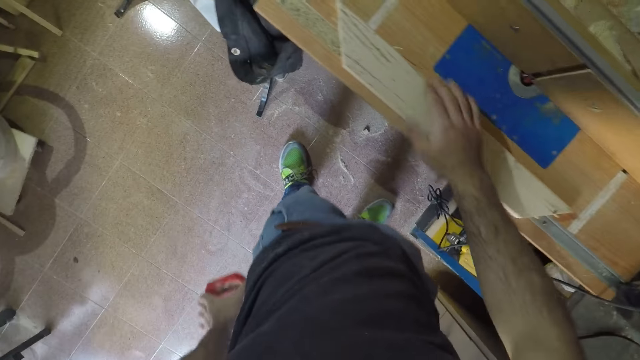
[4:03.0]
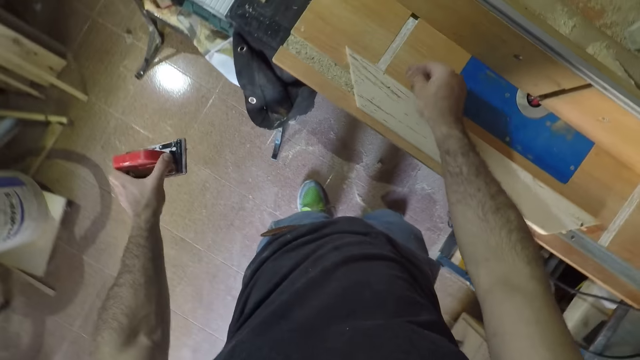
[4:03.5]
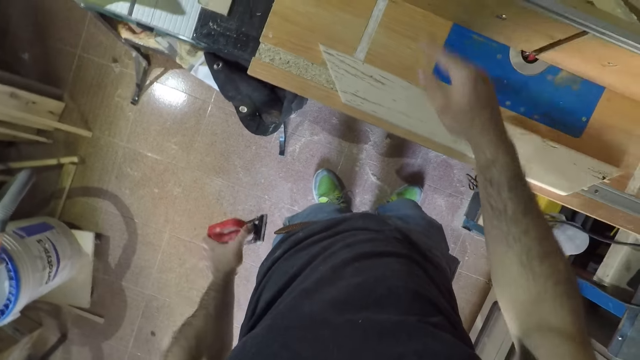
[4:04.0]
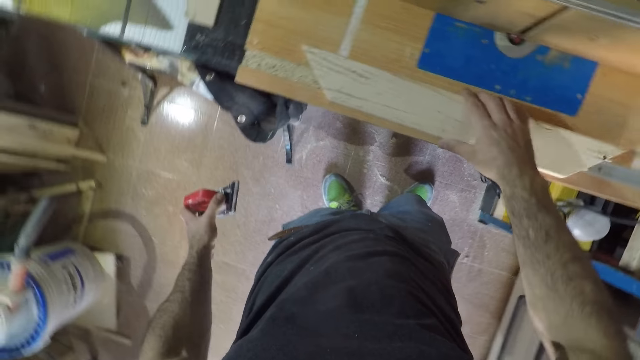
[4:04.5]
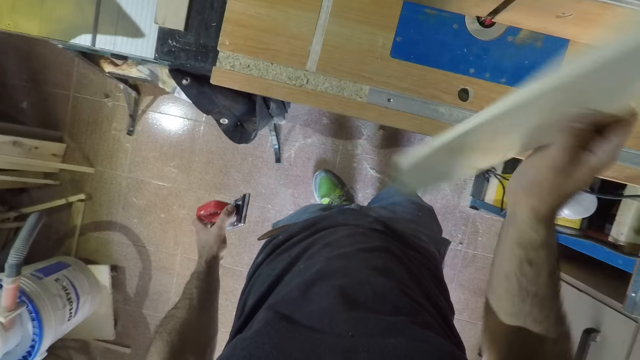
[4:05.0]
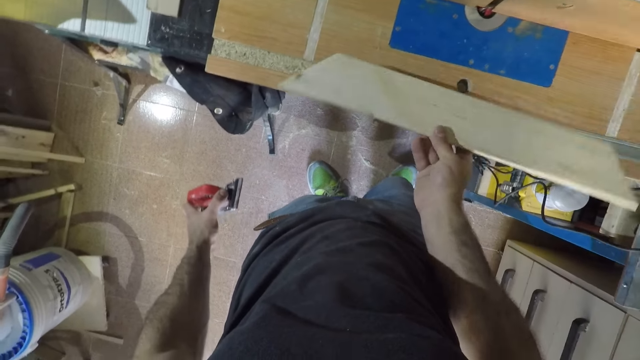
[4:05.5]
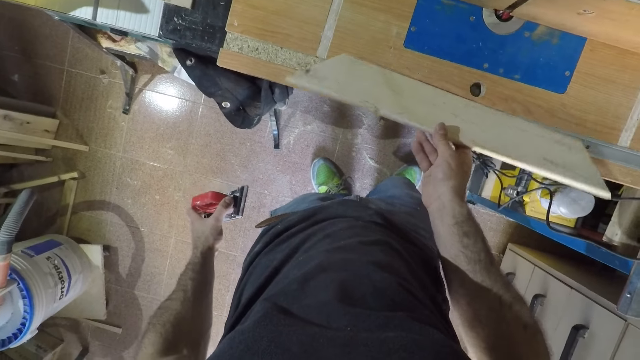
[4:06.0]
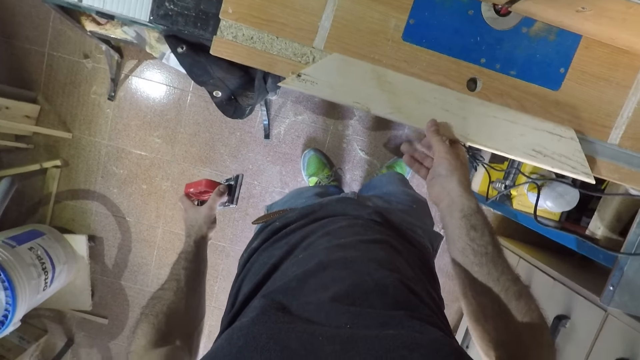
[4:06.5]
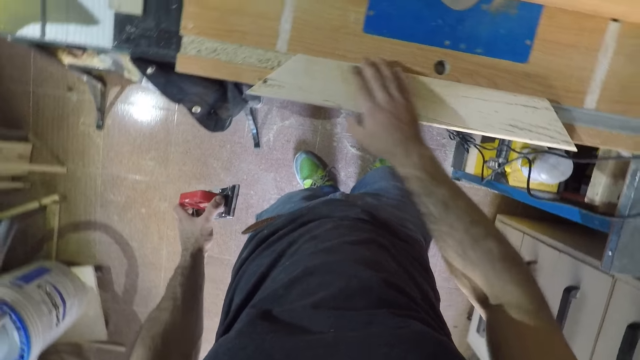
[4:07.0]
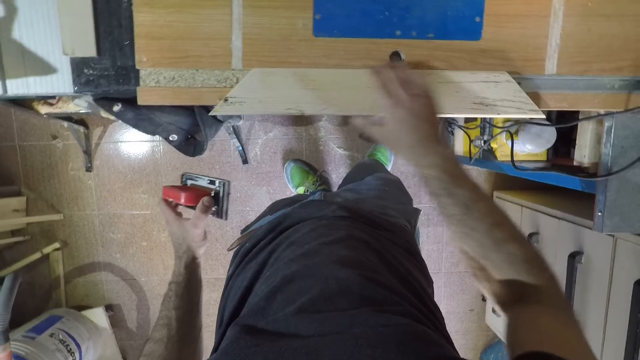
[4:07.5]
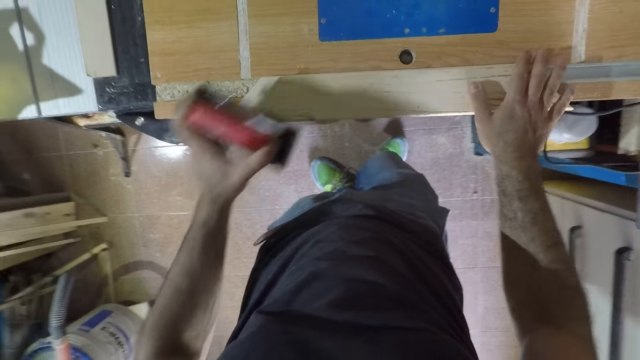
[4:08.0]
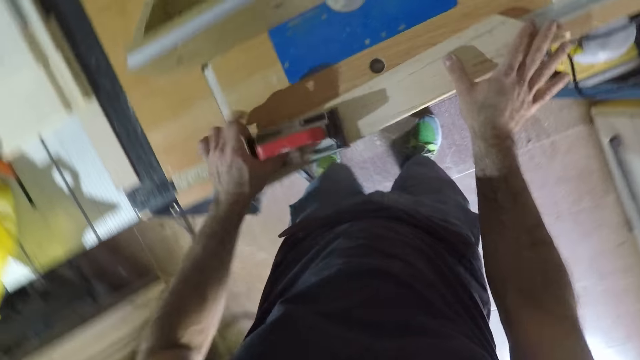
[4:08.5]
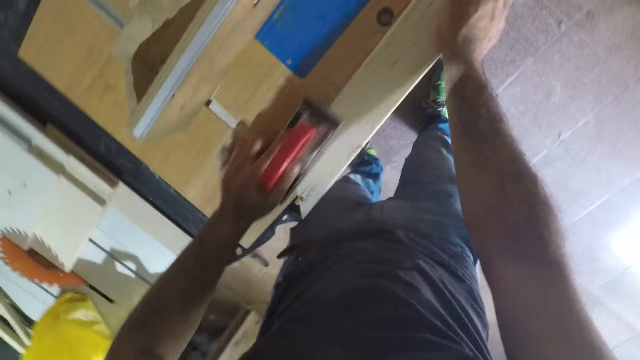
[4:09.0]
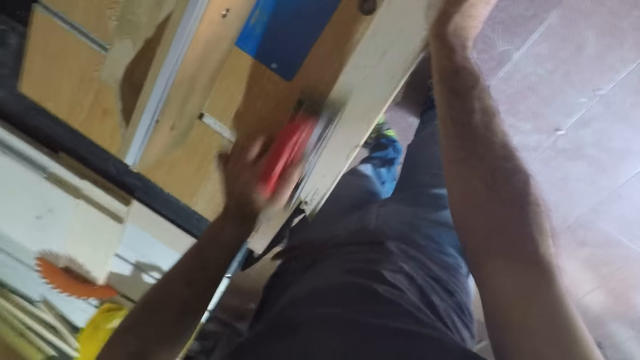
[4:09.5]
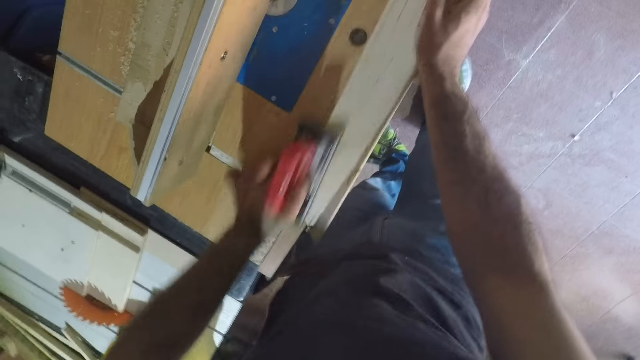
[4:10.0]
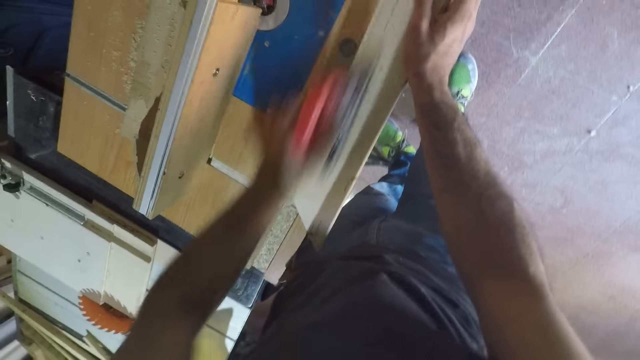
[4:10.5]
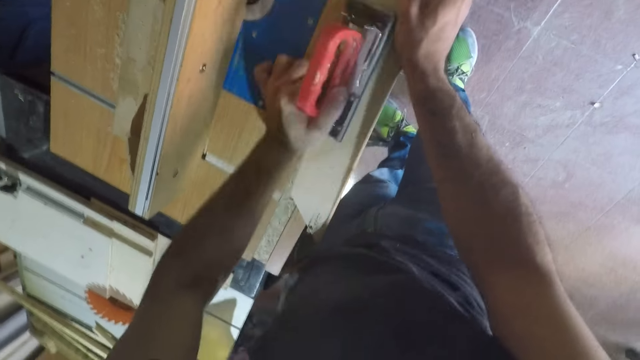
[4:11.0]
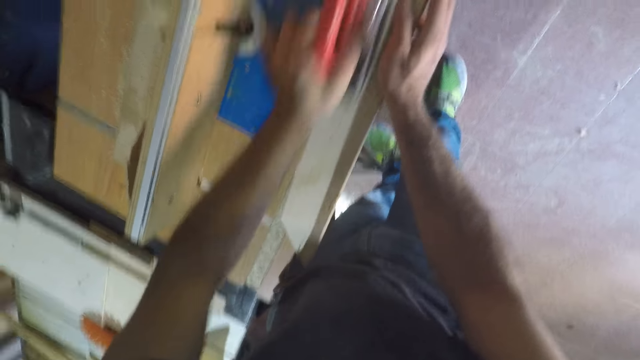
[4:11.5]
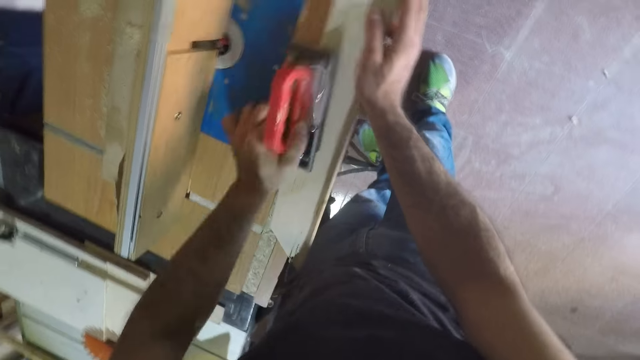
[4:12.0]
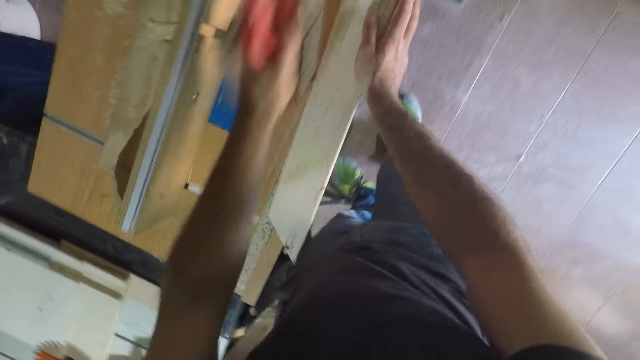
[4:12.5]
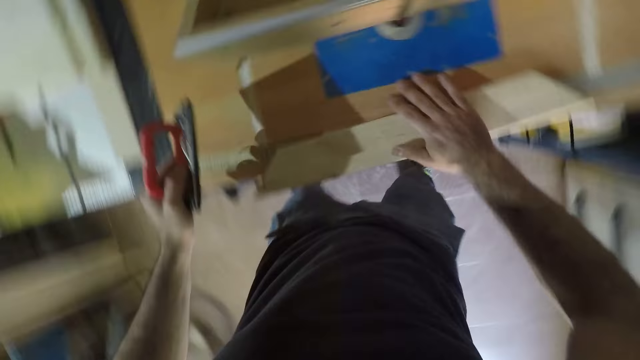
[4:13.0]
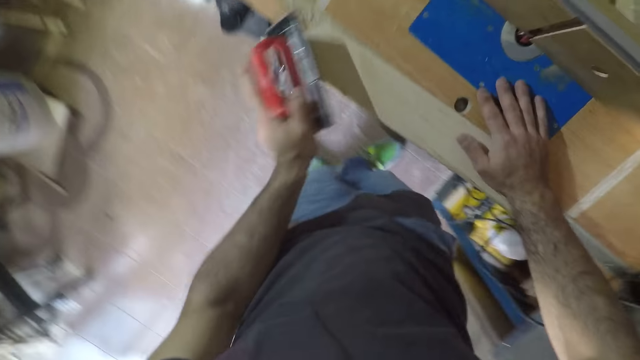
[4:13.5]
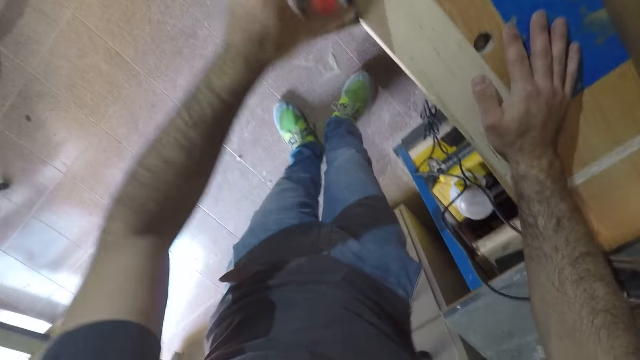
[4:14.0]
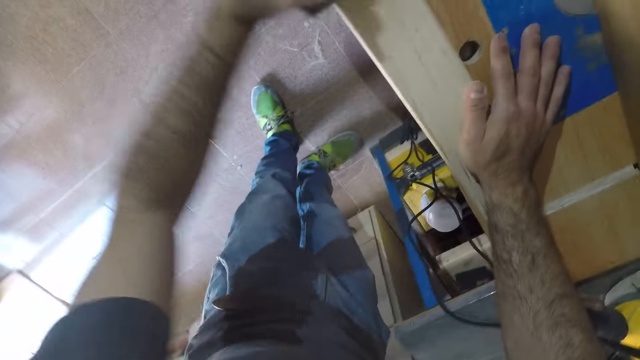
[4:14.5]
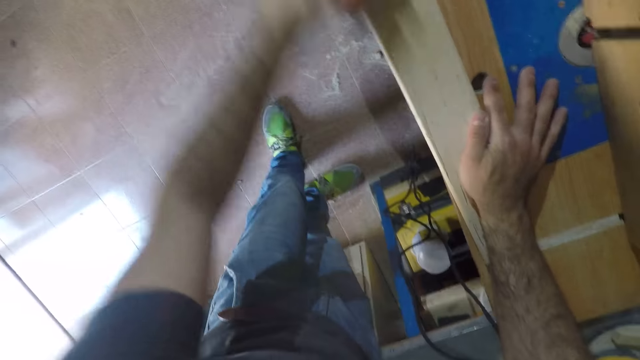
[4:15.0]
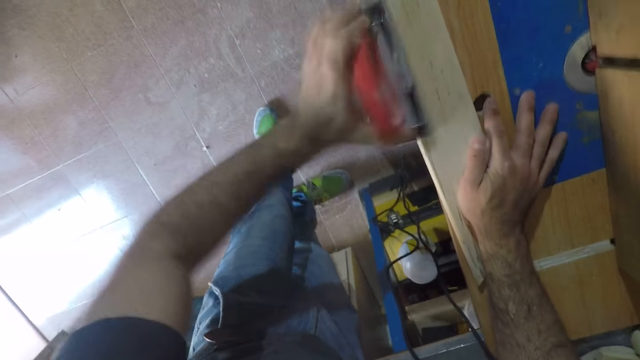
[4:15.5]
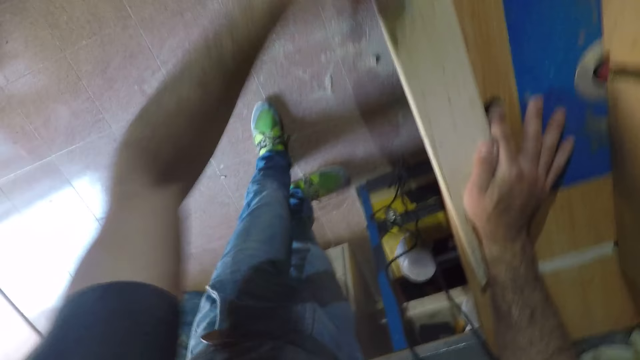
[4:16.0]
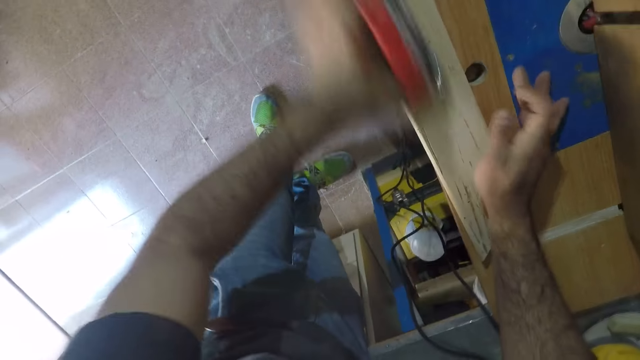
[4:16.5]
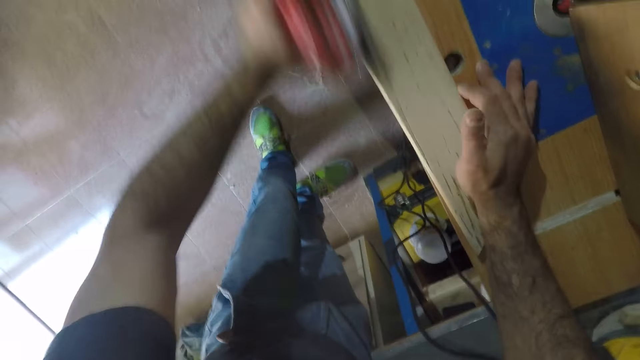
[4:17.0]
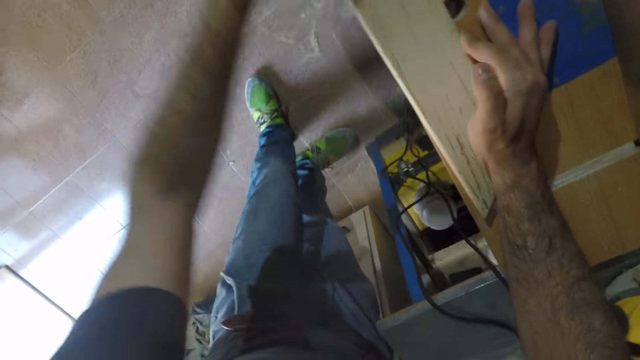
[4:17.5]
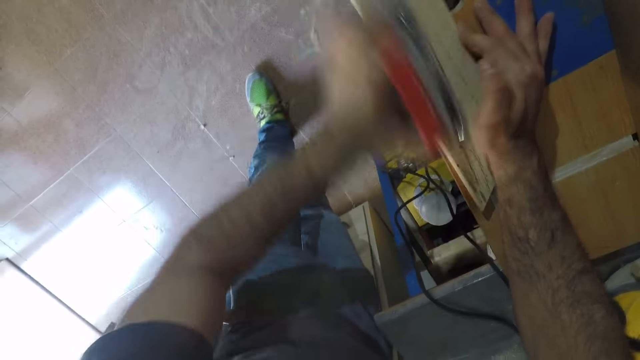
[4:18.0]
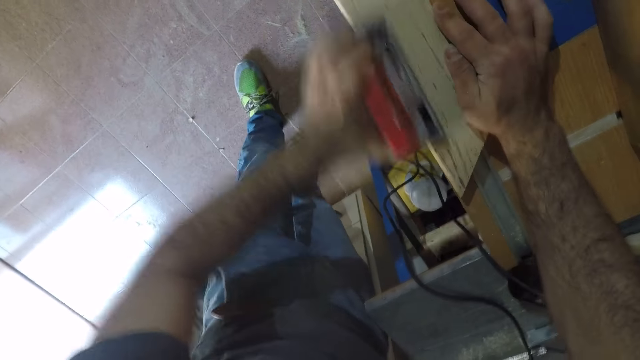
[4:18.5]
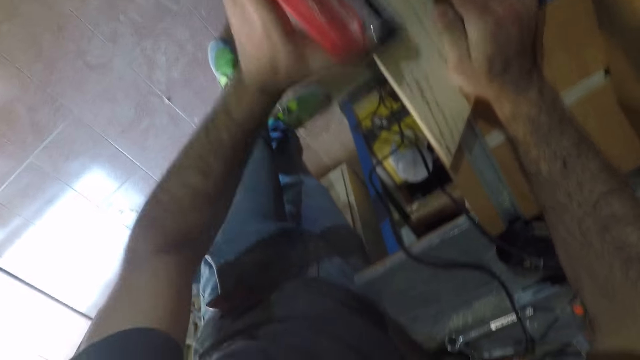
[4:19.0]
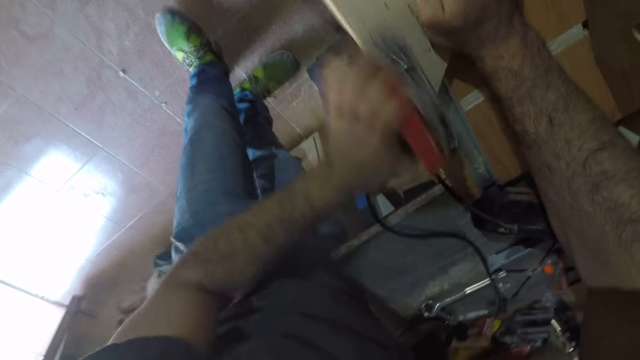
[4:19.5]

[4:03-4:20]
The camera wearer stares at the wood. He flips the wood to its other side with his right hand. He changes the wood. He stares at the wood. He smoothens the surface of the wood with the hand planer. He stares at the wood. He smoothens the wood.

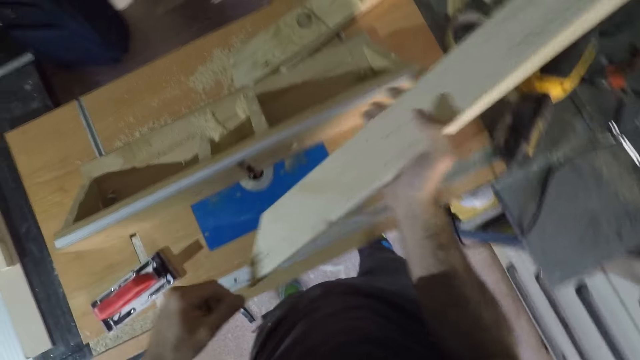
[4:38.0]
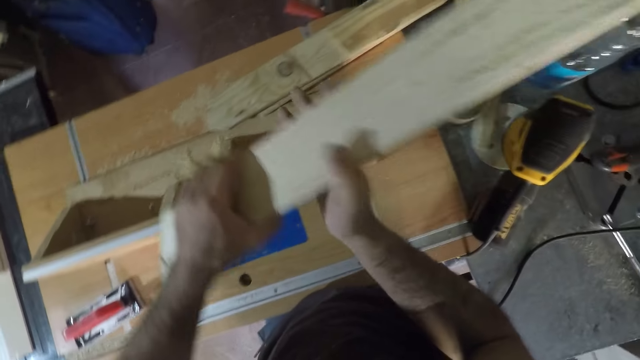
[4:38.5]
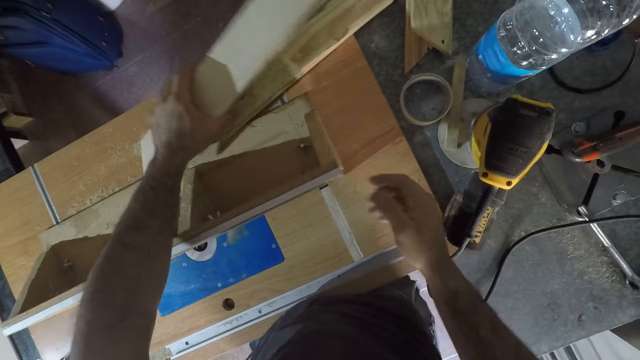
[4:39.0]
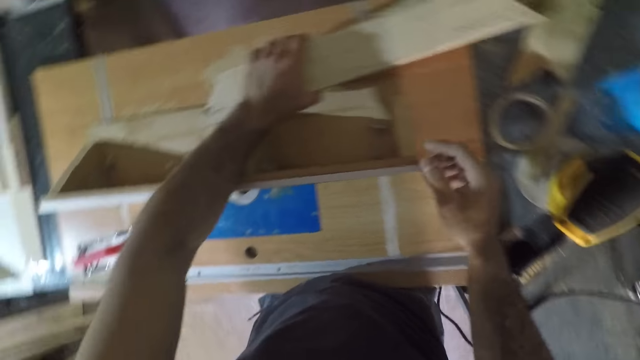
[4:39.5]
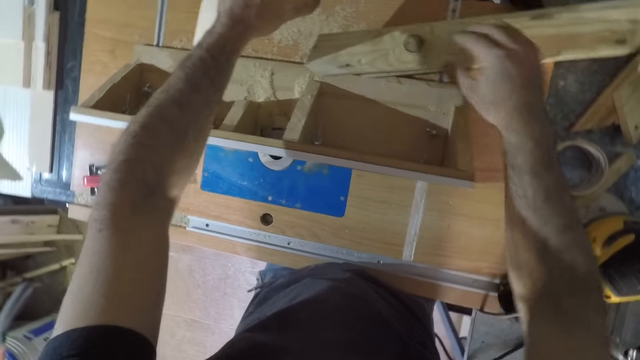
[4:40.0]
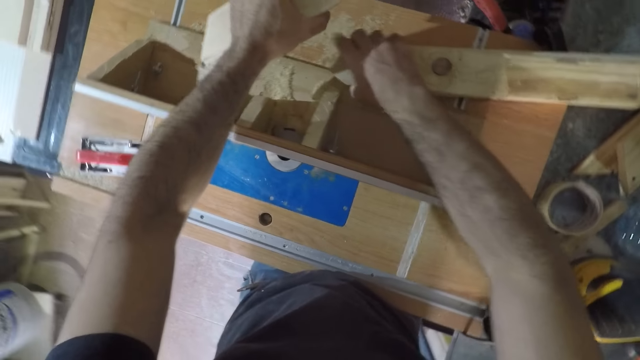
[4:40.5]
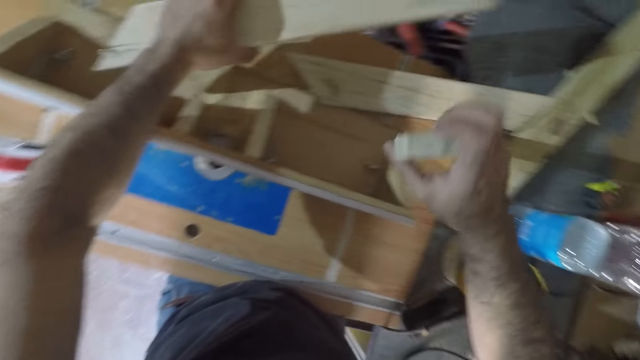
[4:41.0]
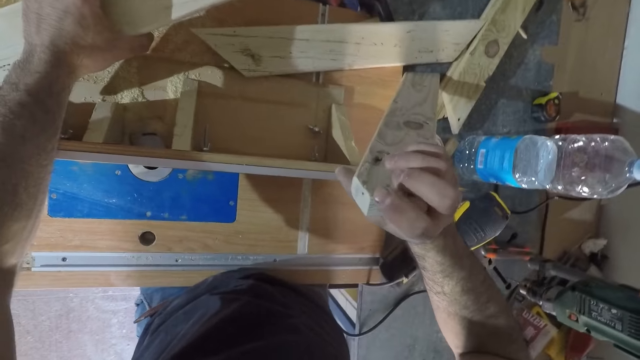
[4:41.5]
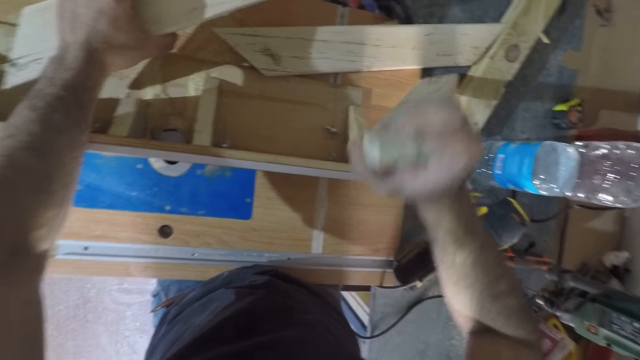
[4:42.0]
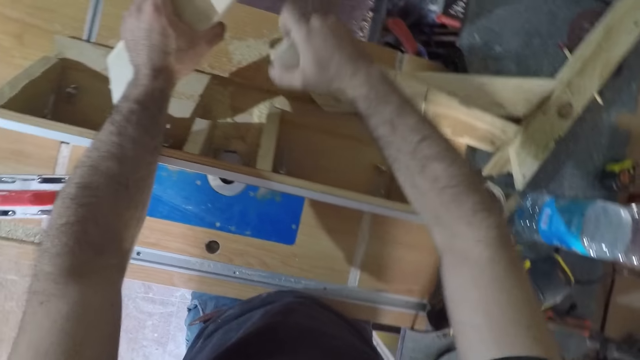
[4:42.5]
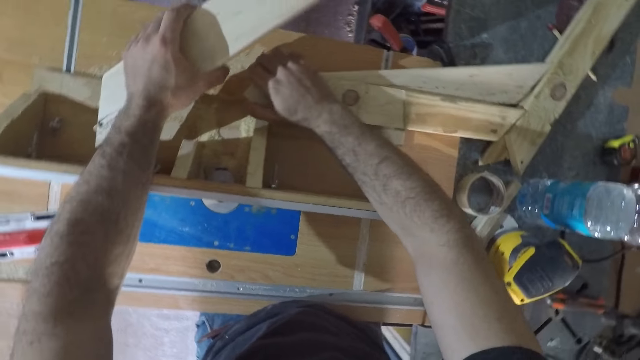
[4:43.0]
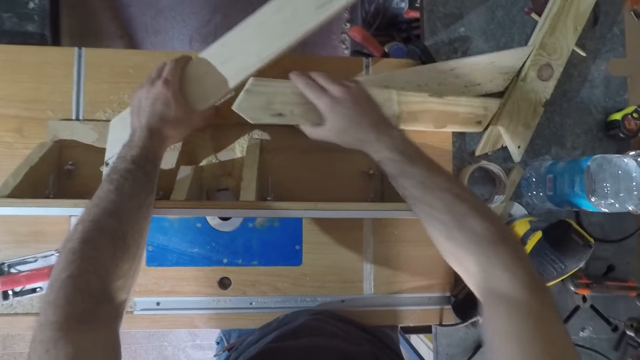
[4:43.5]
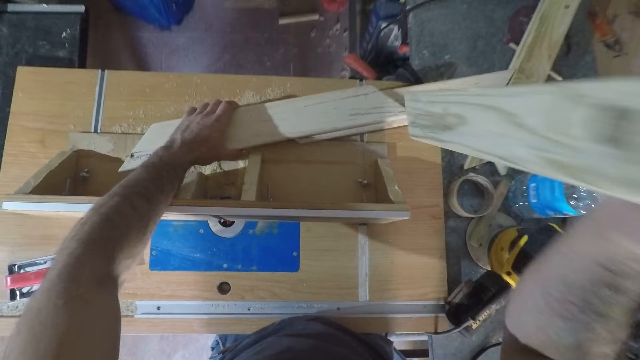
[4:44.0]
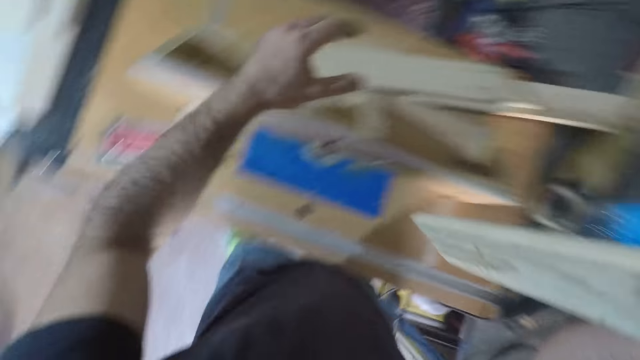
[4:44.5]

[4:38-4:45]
The camera wearer places the wood on the table. He holds the wood. He picks the wood on the work bench with his right hand. He inspects the wood. He drops the wood on the work bench with his left hand. He picks the wood from the table.
